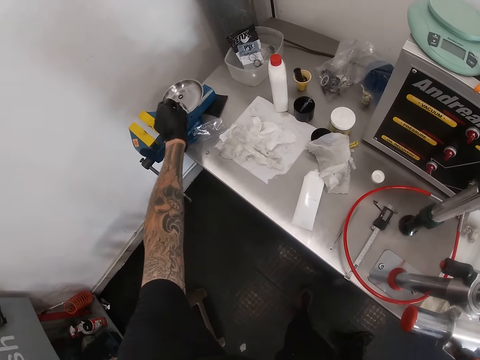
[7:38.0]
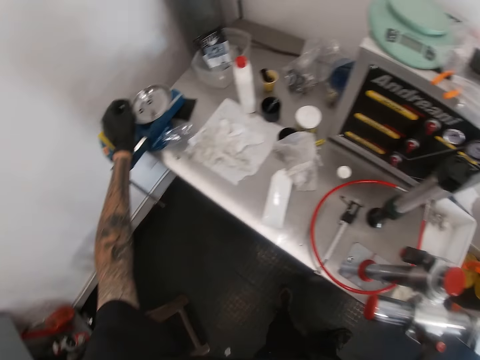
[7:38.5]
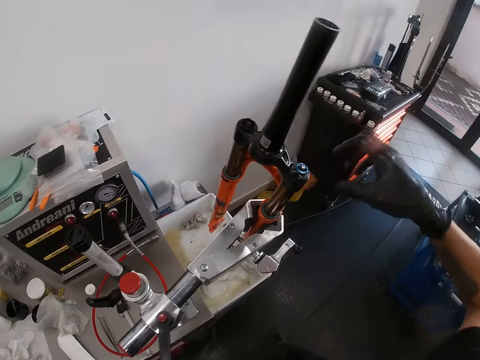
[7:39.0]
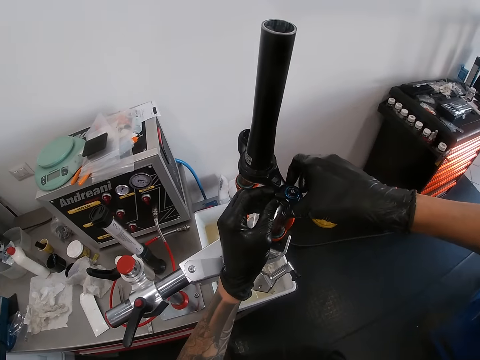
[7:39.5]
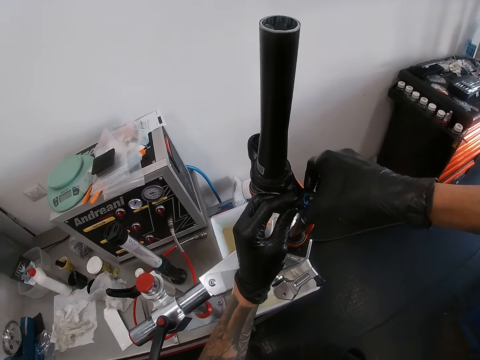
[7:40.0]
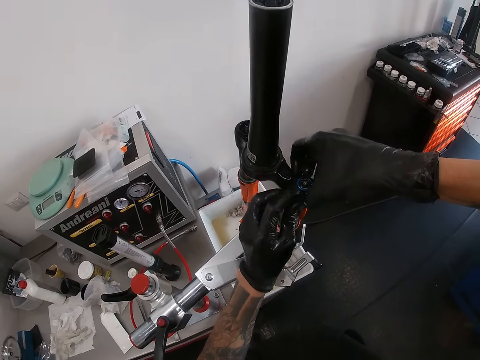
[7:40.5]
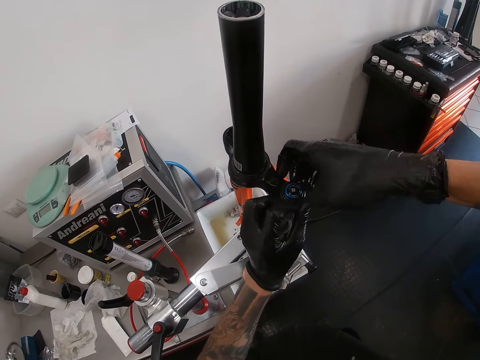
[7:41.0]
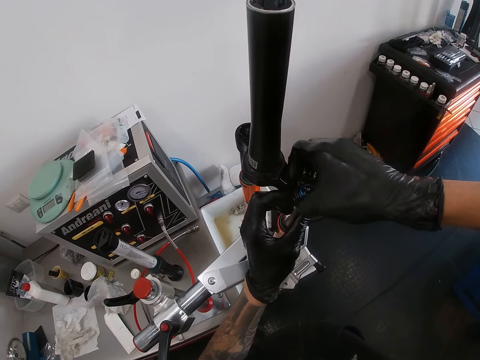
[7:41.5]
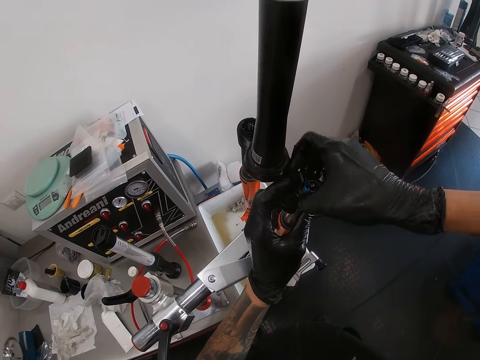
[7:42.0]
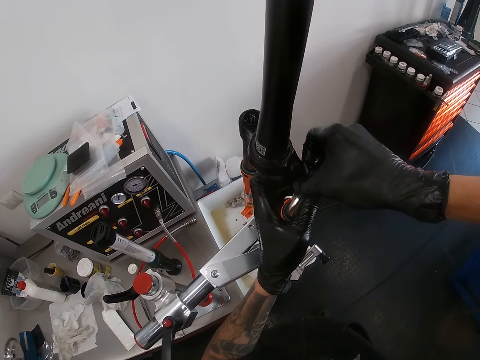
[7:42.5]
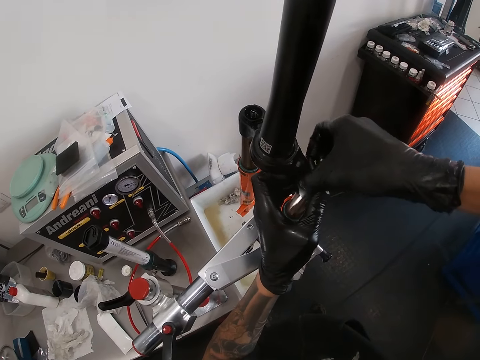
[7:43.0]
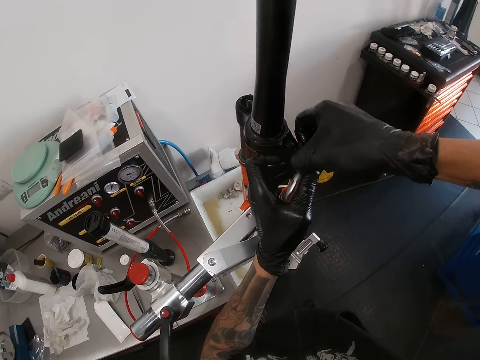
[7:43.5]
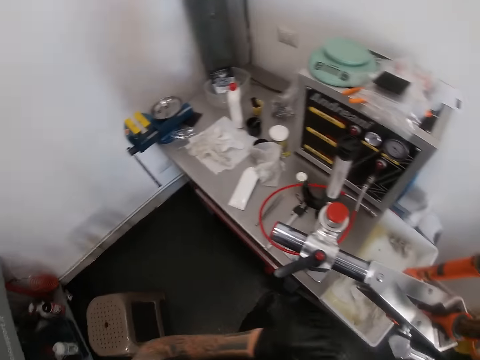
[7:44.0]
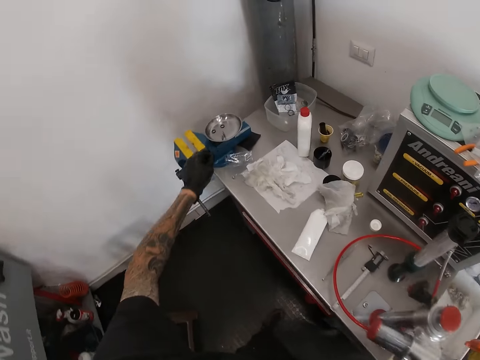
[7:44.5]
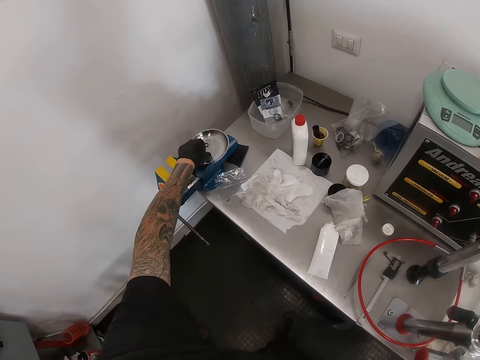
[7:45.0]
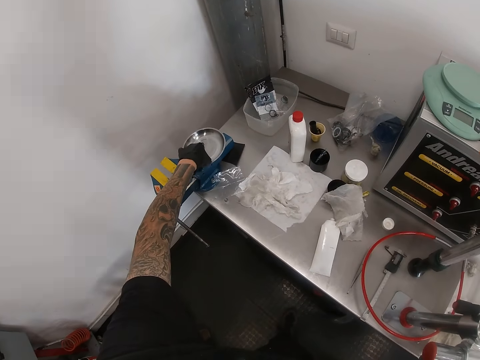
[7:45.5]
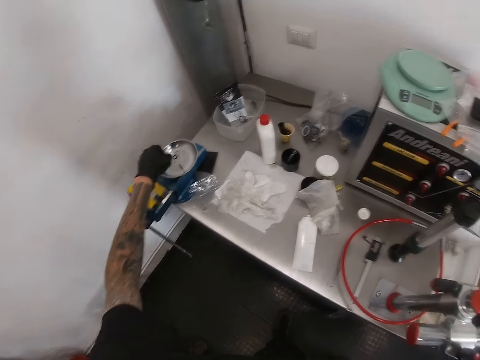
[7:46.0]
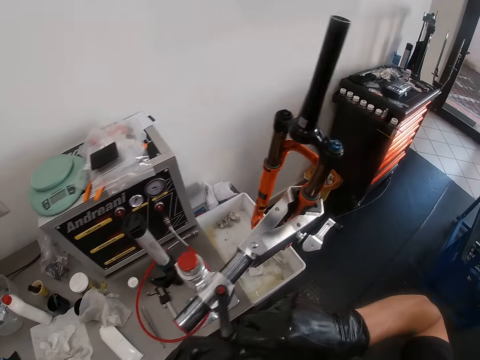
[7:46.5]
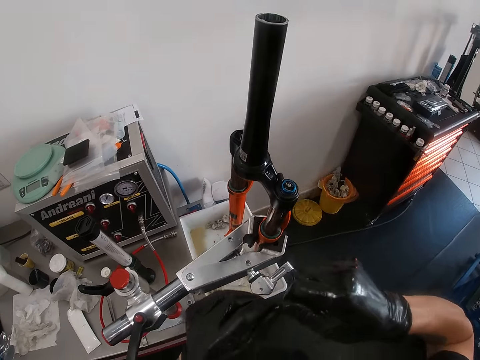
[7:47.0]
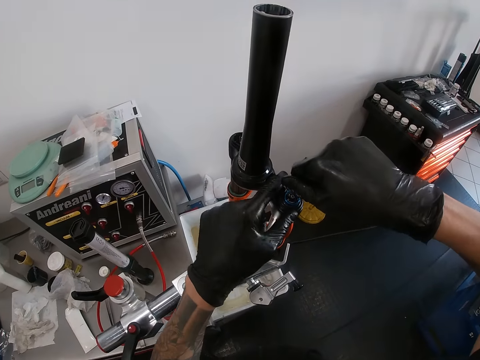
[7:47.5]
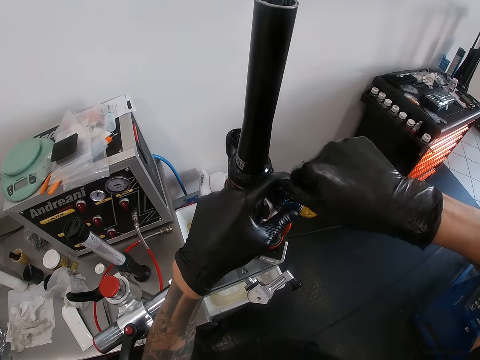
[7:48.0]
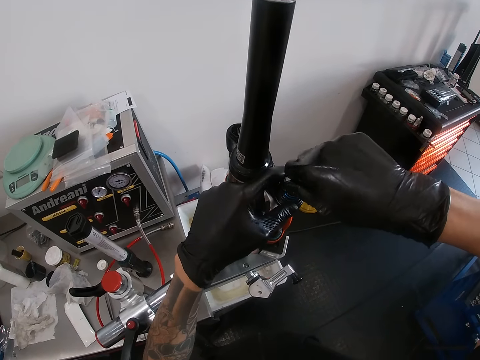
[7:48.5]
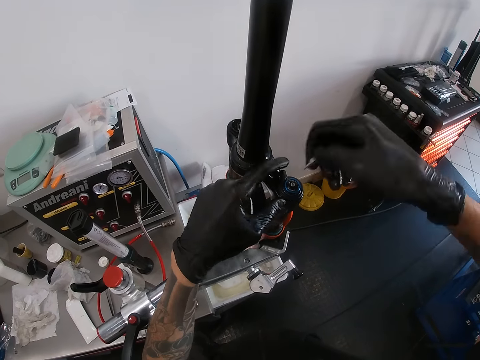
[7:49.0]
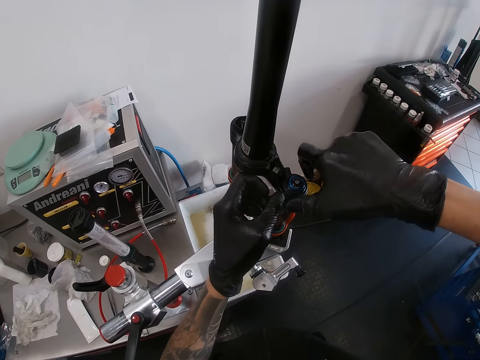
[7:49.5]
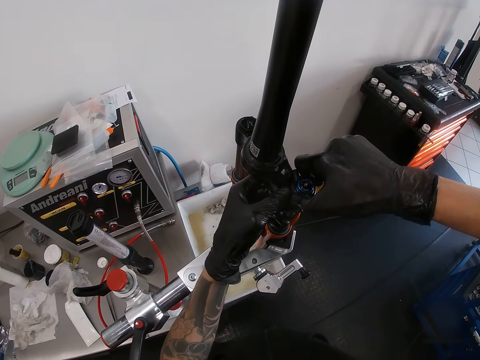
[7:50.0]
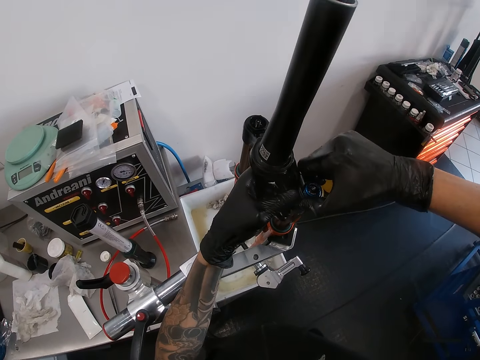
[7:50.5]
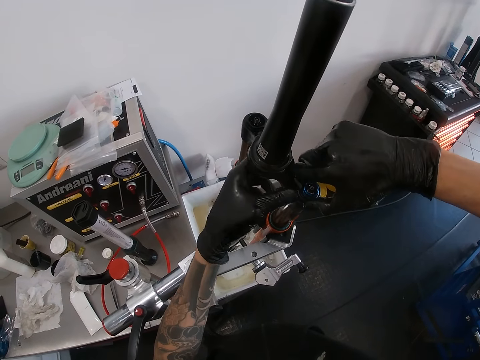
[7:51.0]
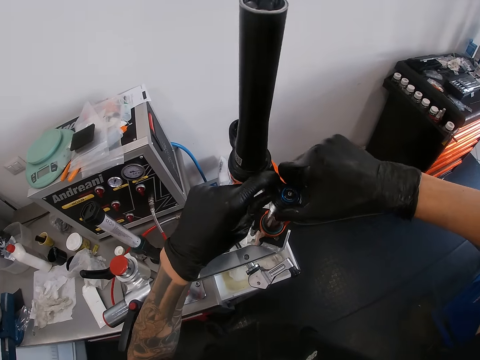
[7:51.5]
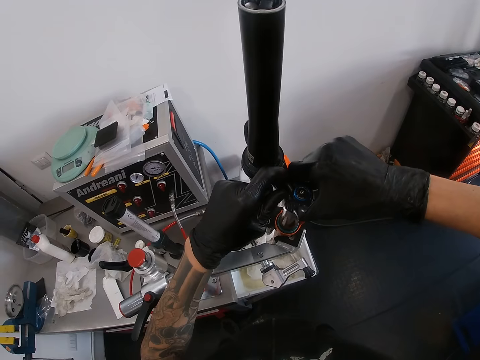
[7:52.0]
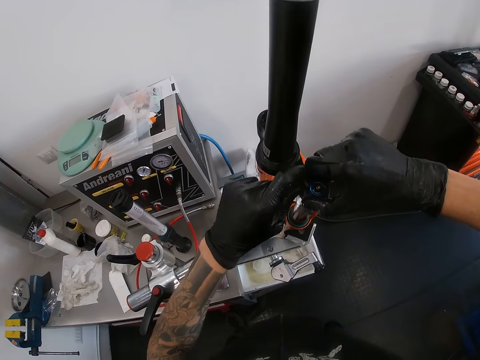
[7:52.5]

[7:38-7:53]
The camera wearer drops the screwdriver head on the bench vice with his left gloved hand. He puts the bolt down. He holds the top bearing of the fork crown with his gloved hands. He puts the bolt on the plate and drives the nut with the hand. He picks up the screwdriver head from the bench vice with his left gloved hand. He picks up the bolt. He passes the screw to his right gloved hand from his left gloved hand. He drives the screw on the top bearing with his right gloved hand. He holds the top bearing of the fork crown with his left gloved hand. He fixes the bolt on the nut. He holds the bolt. He removes the top bearing from the fork crown with his gloved hands. He drives the nut with the hand.

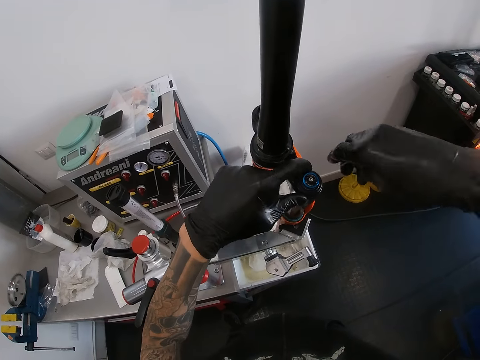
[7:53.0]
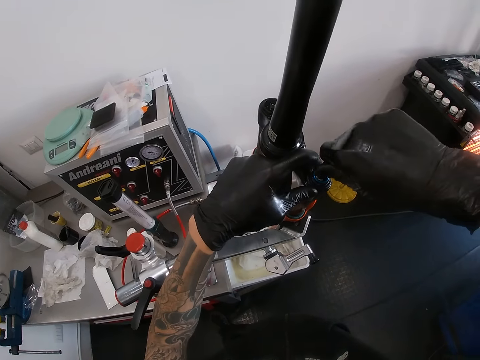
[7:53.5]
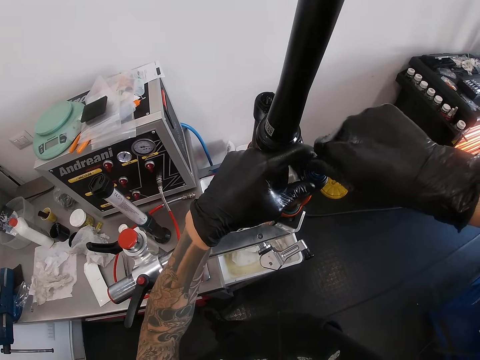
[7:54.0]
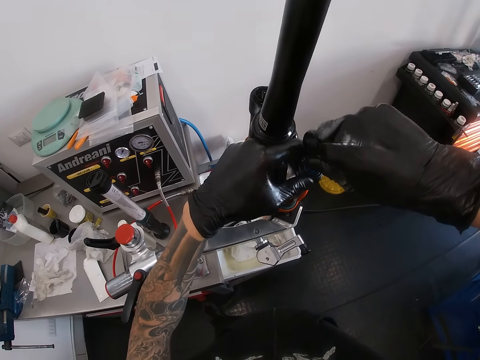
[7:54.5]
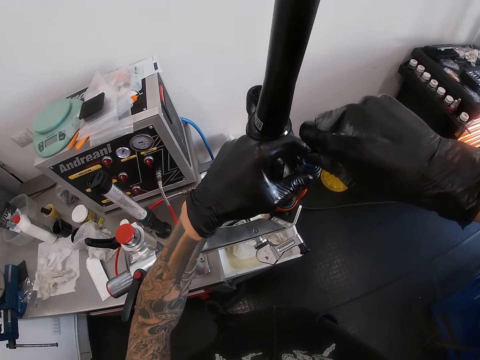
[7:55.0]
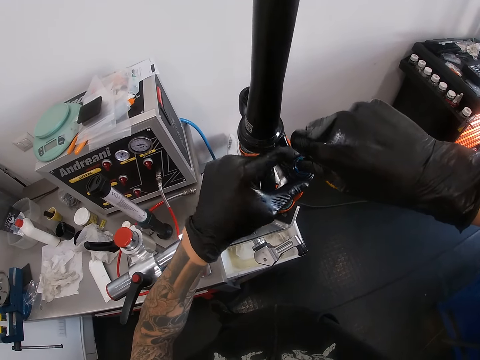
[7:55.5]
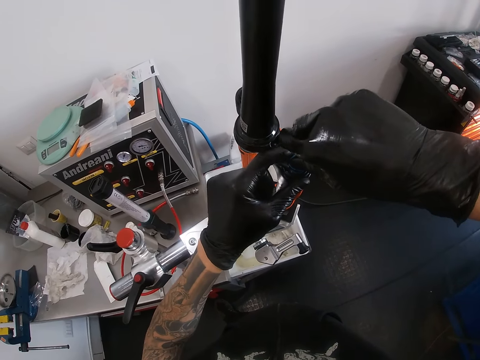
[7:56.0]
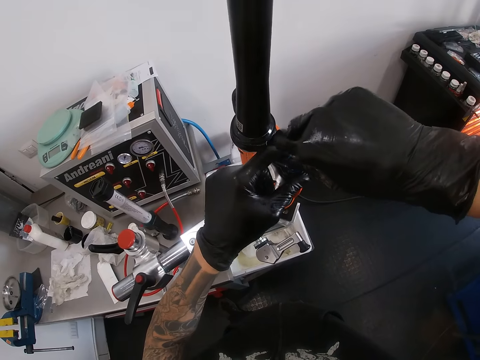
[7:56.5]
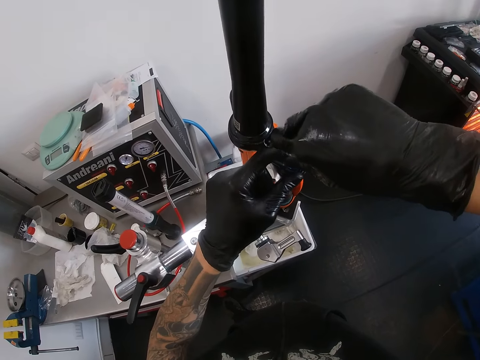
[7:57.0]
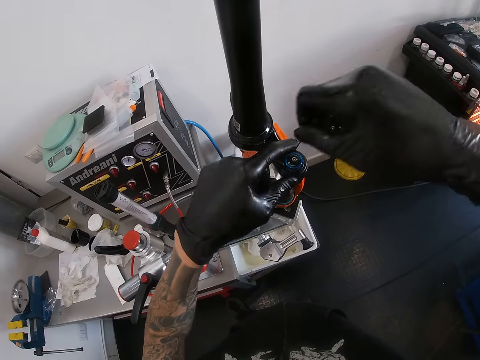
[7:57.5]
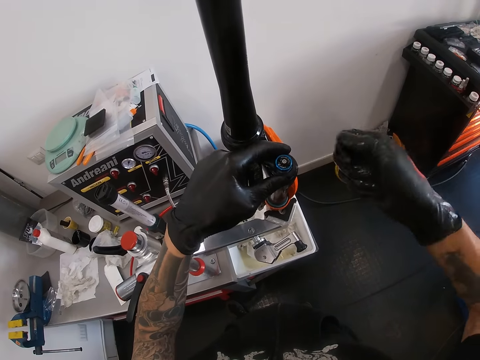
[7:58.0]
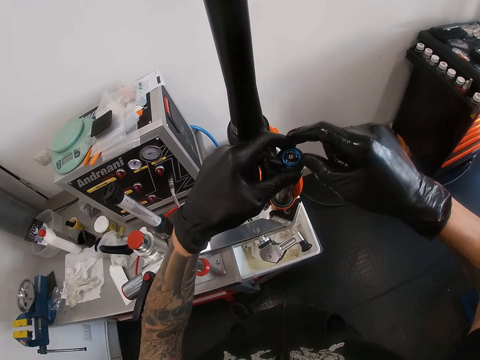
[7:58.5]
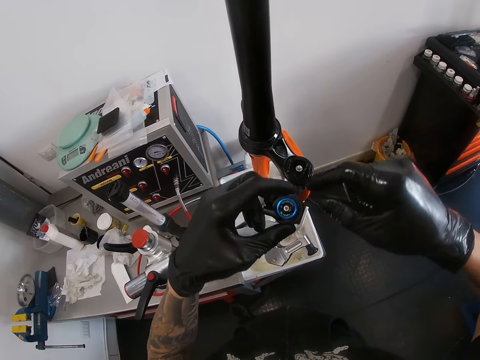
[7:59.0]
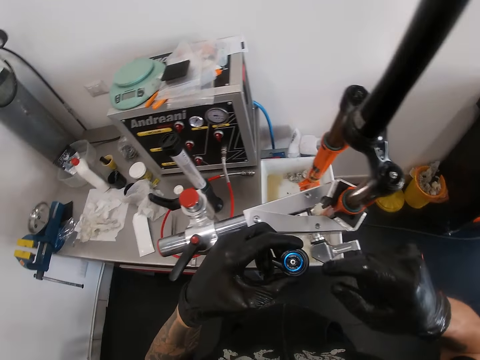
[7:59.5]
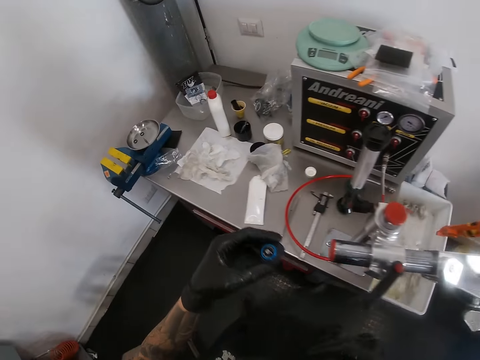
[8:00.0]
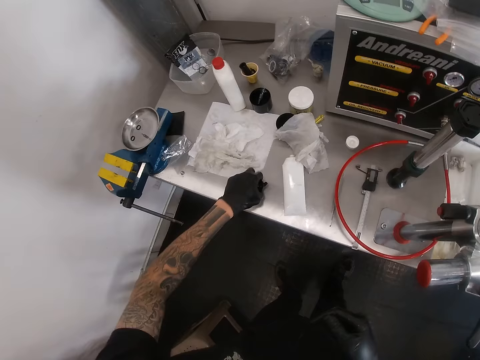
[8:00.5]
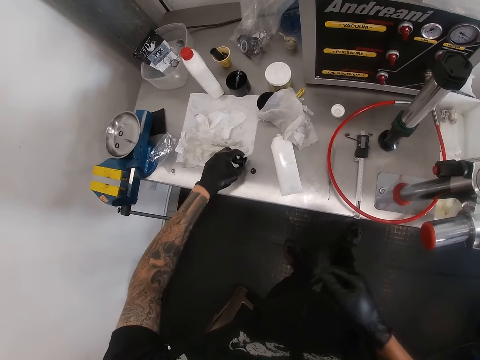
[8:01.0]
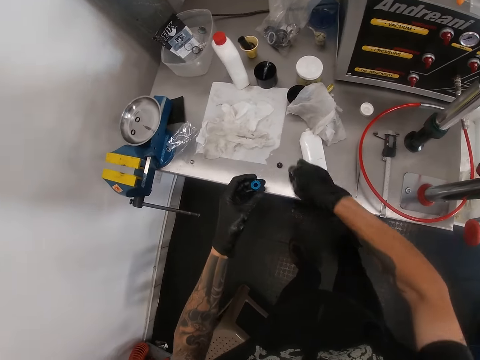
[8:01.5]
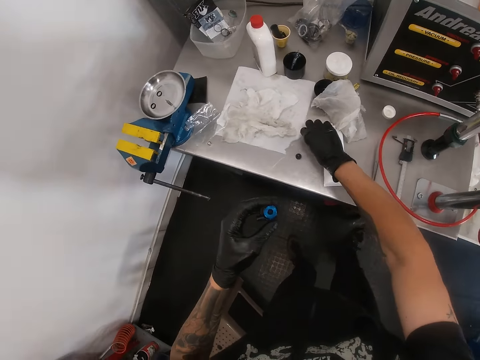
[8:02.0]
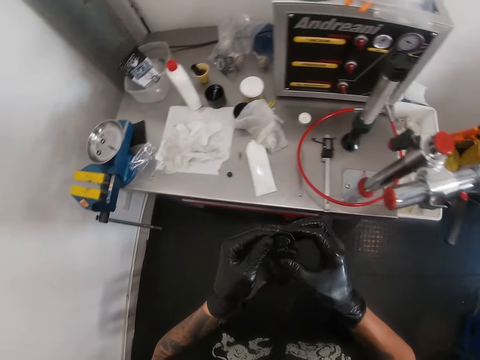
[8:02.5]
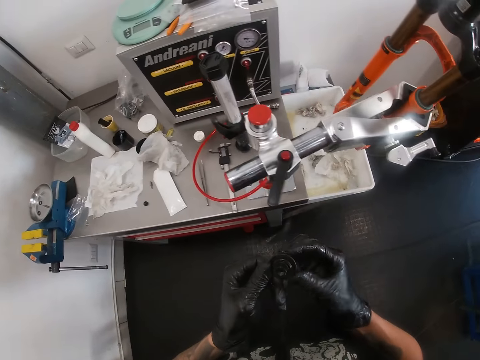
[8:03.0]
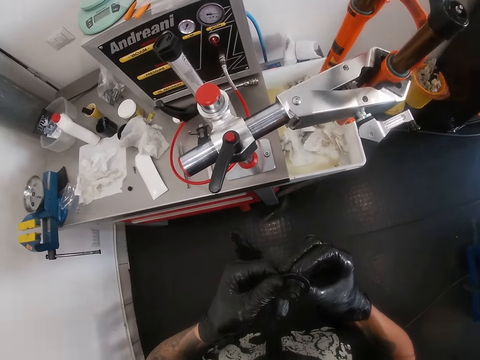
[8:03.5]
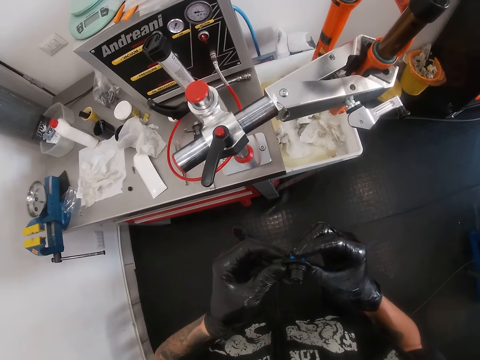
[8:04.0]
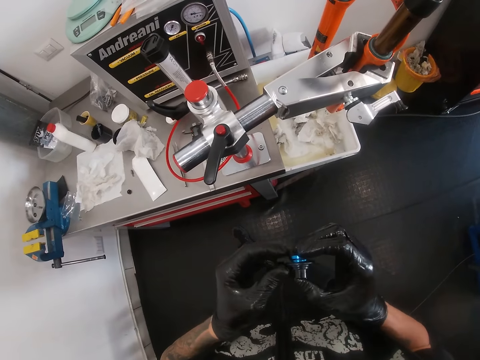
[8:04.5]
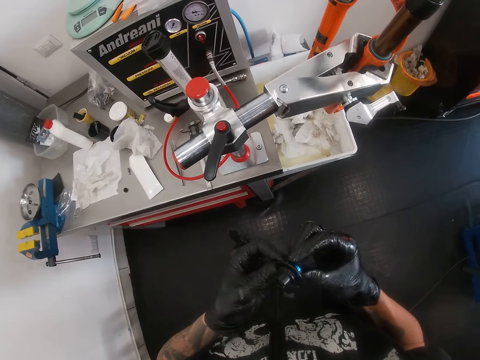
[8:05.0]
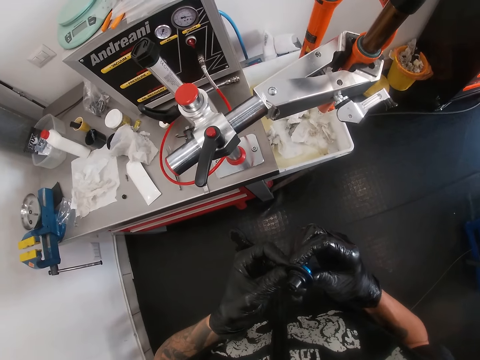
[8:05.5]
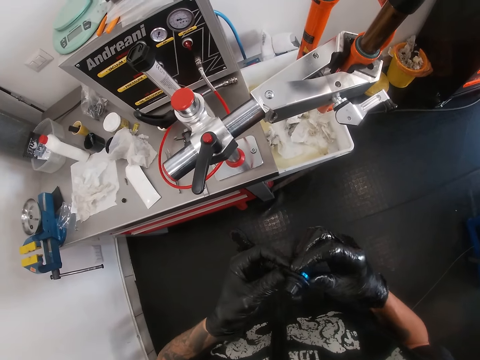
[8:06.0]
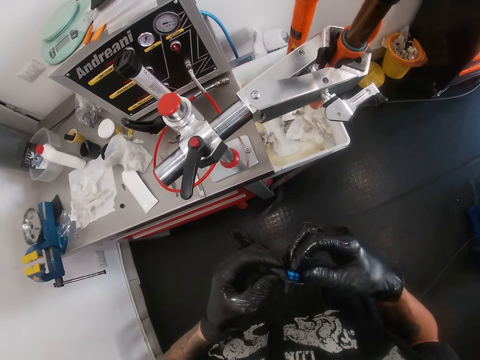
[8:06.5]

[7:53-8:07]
The camera wearer holds the bolt. He unfixes the part of the metallic pipe. He drops the ball bearing on the table with the top bearing in his left gloved hand. He puts the nut down. He drops the screwdriver head on the table with his right gloved hand. He holds the top bearing with his gloved hands. He puts the bolt down. He holds the plastic.
